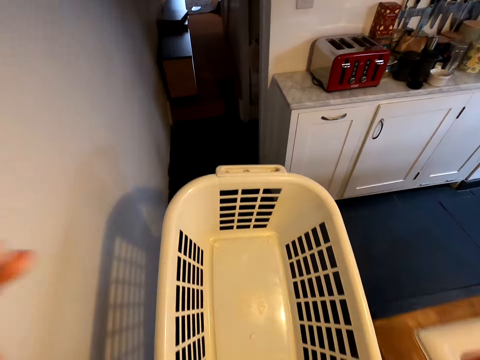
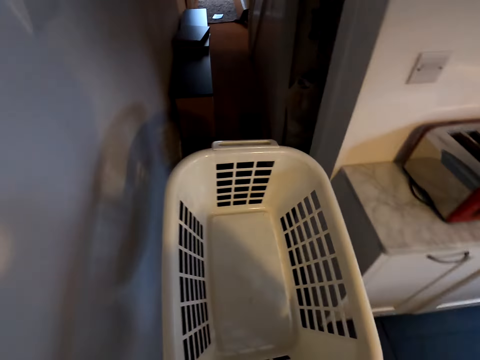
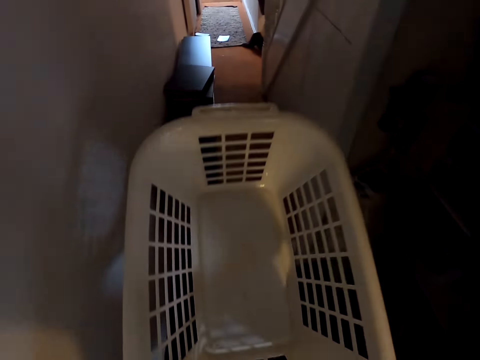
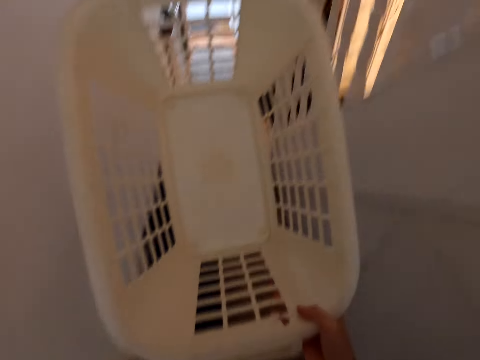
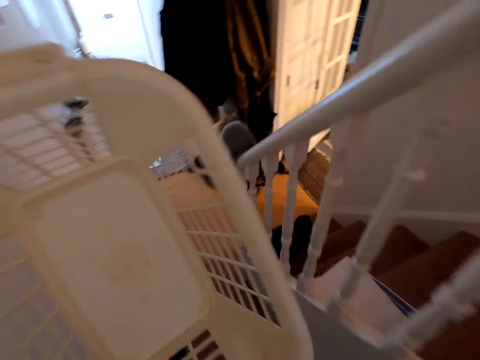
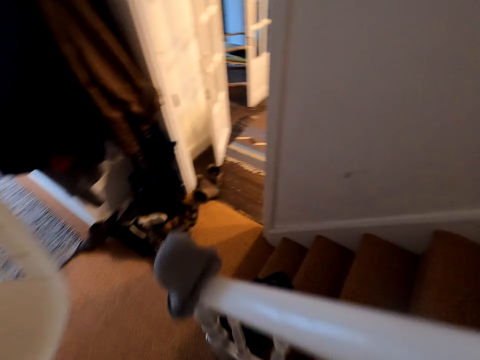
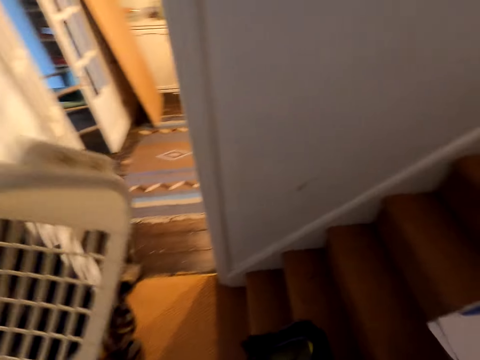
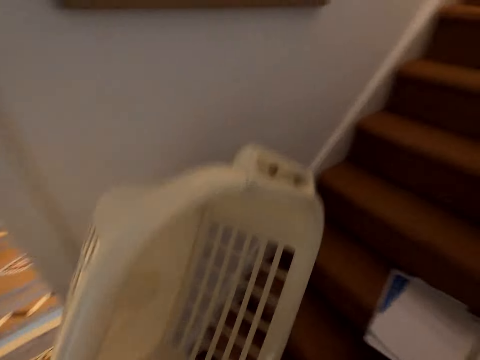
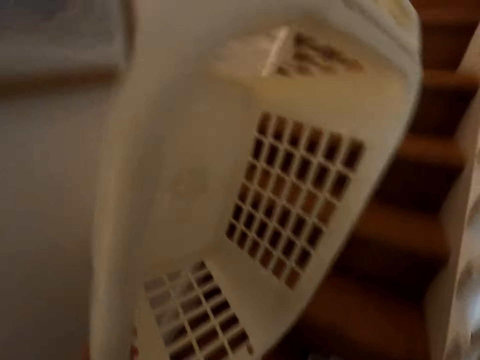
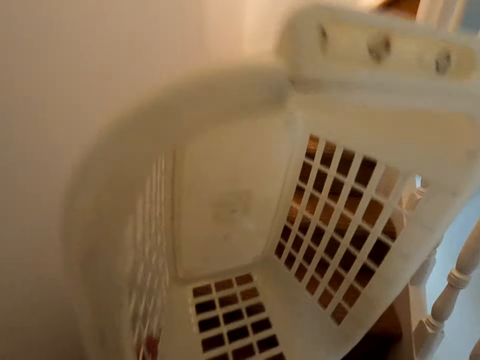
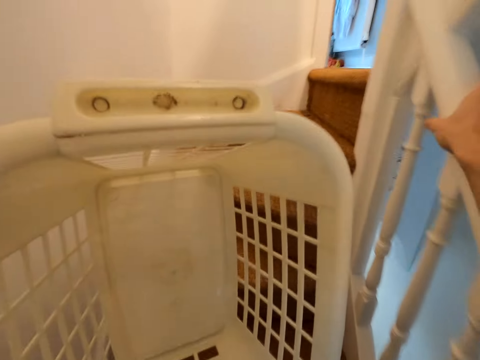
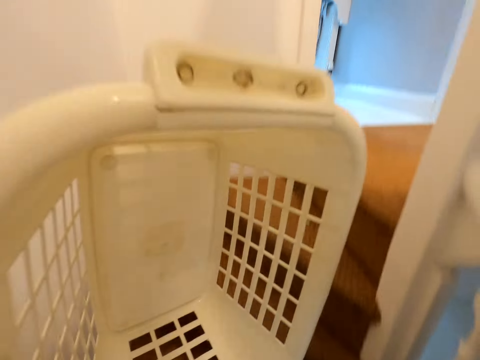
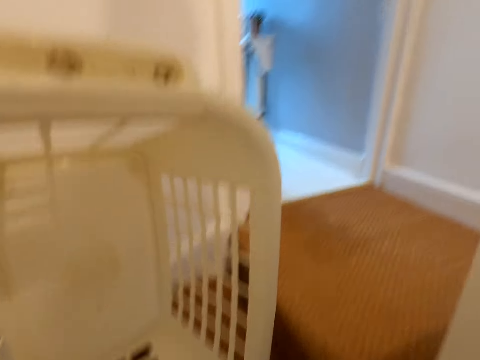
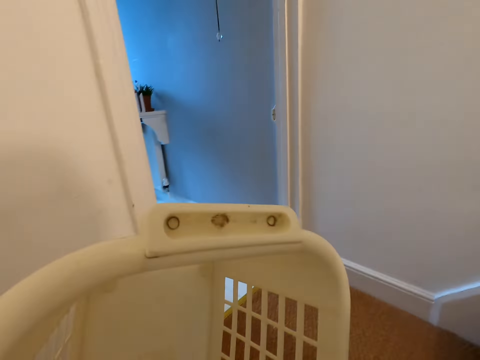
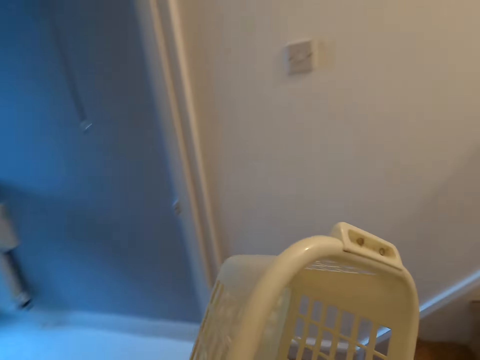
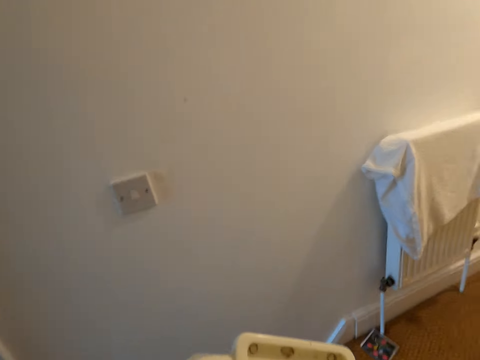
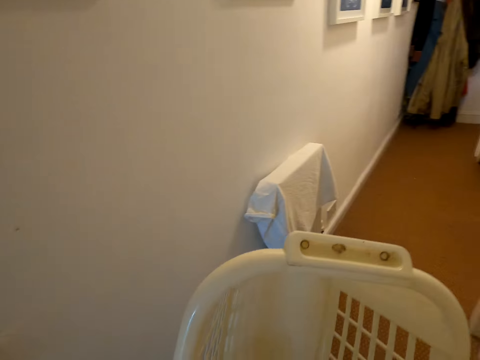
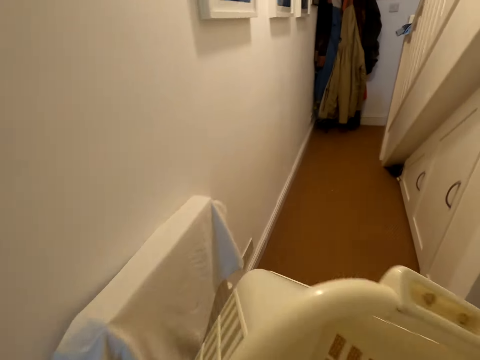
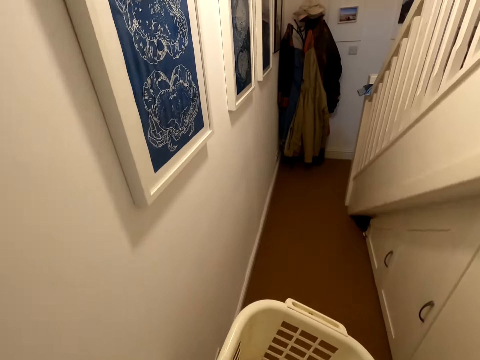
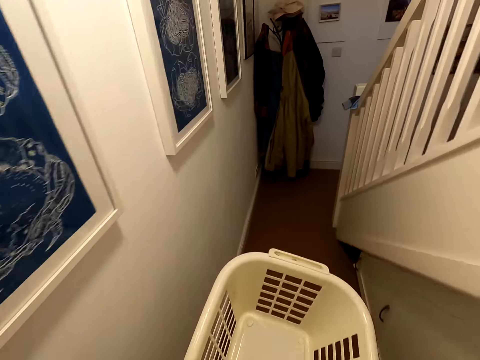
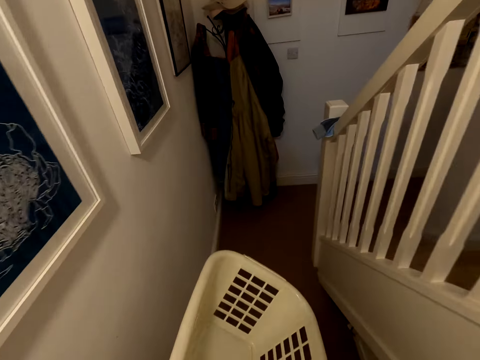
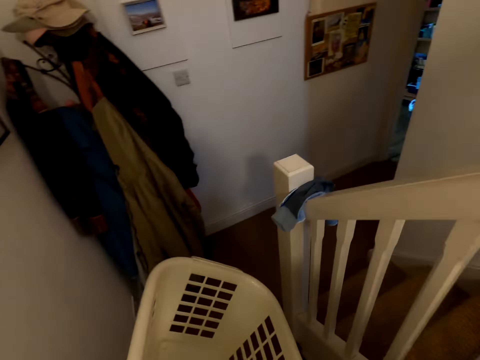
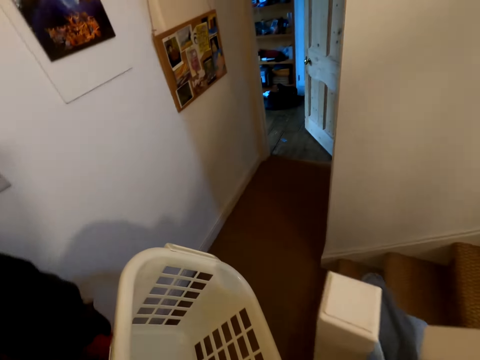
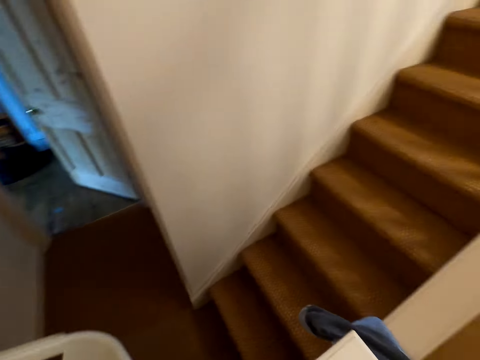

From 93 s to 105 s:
The camera wearer walks along the corridor. They walk up the stairs. They hold the stair rails. They walk along a corridor.

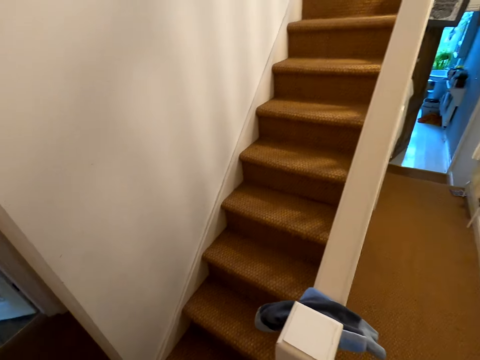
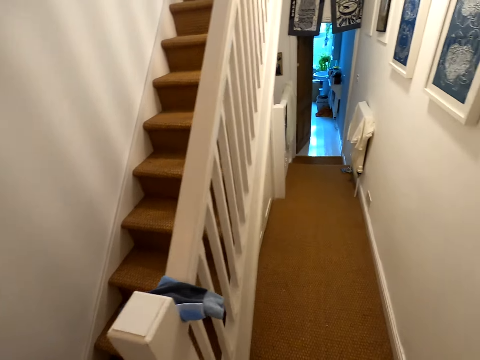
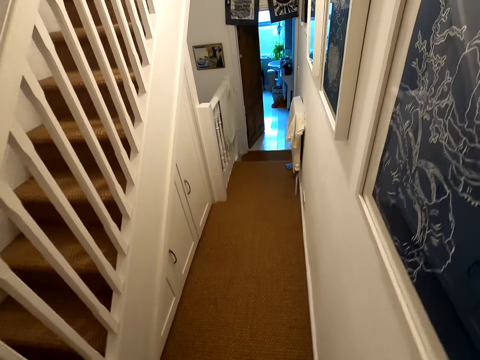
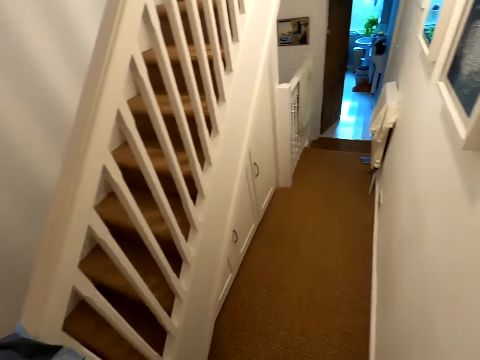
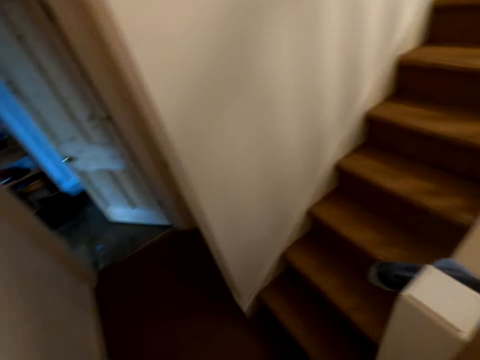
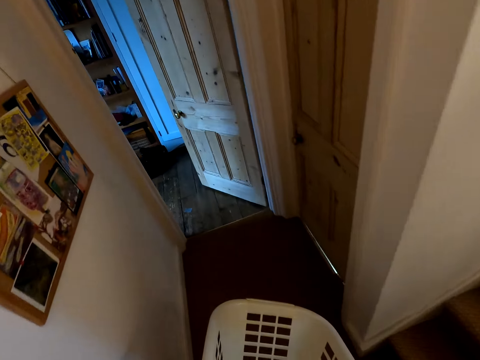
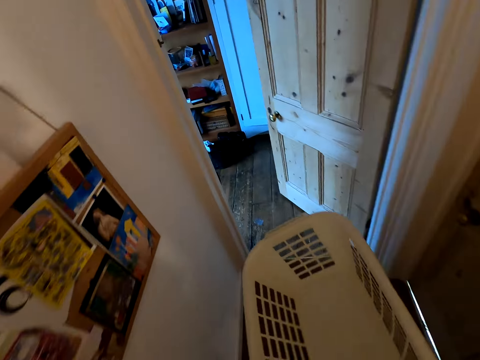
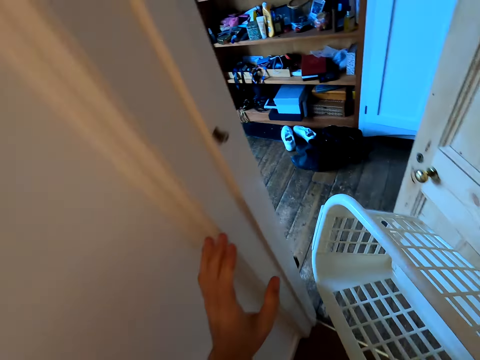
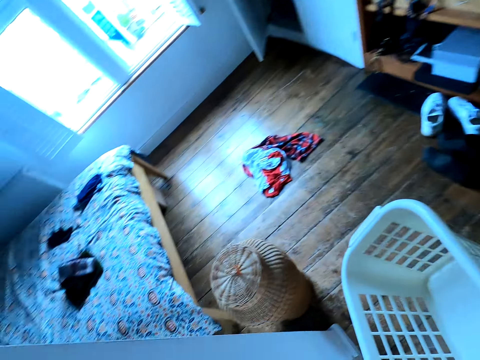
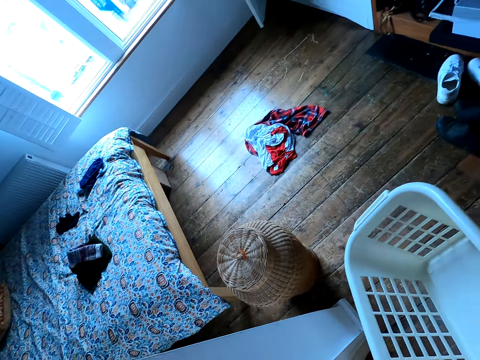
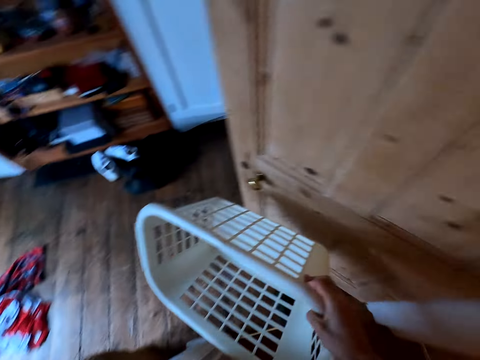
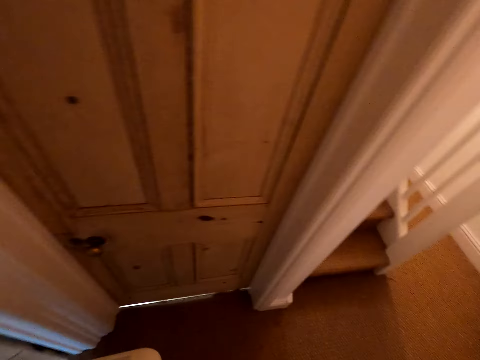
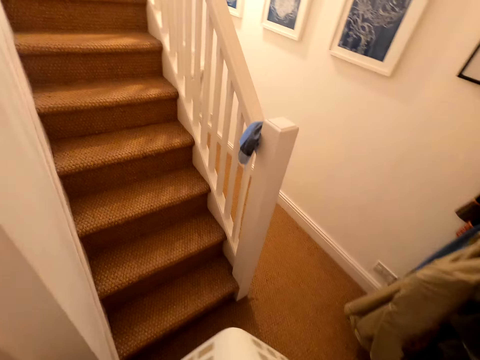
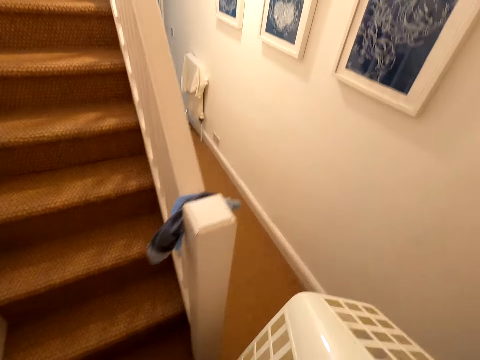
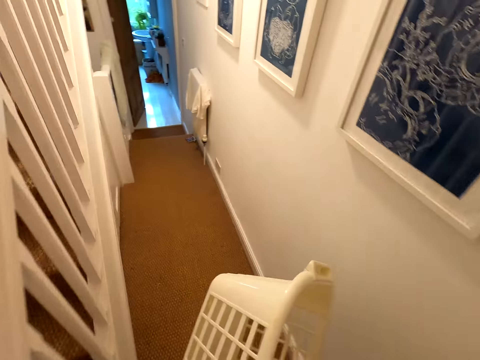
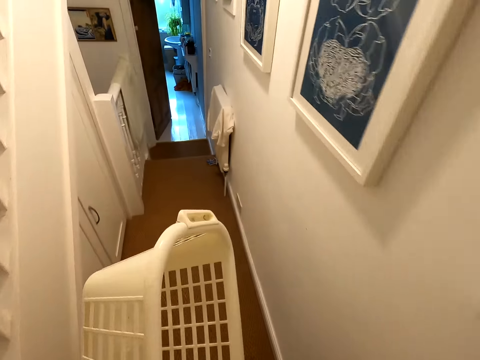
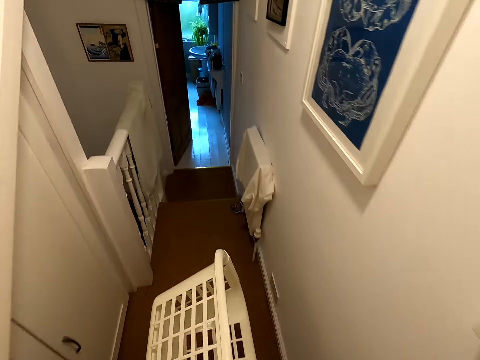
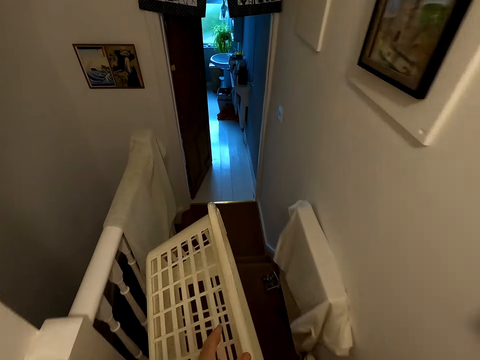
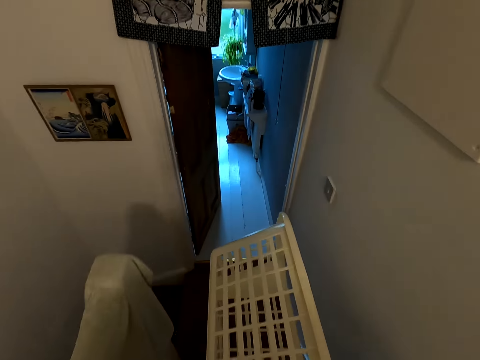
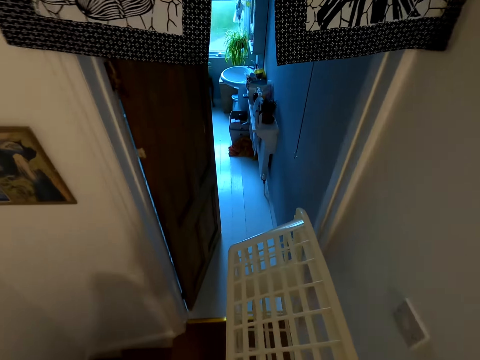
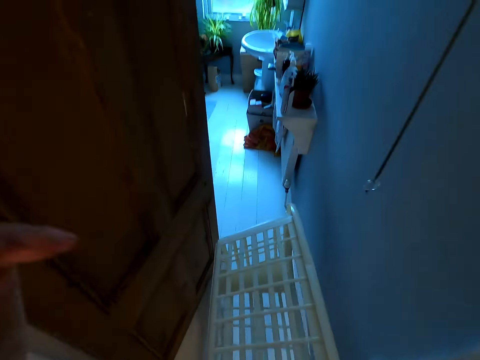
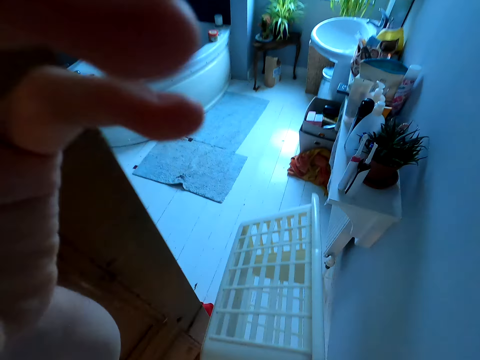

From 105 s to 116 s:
The camera wearer looks around. They walk in a room. They look in the bedroom. They walk out of the room. They walk along the corridor. They walk downstairs.
